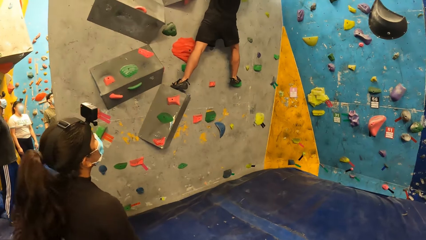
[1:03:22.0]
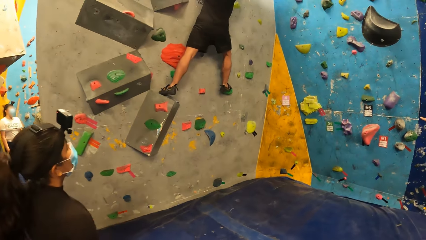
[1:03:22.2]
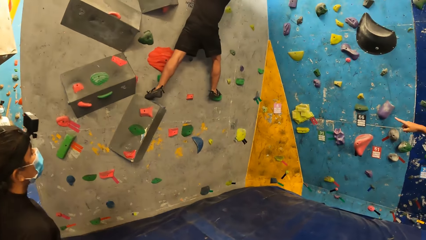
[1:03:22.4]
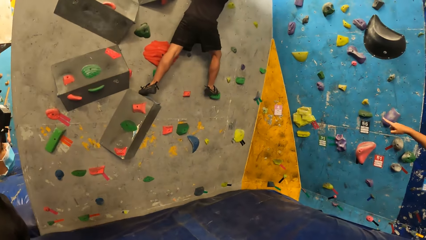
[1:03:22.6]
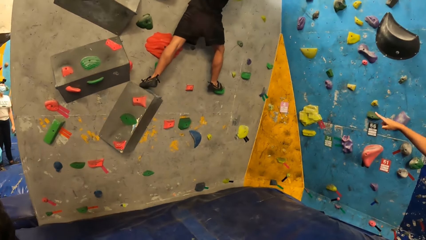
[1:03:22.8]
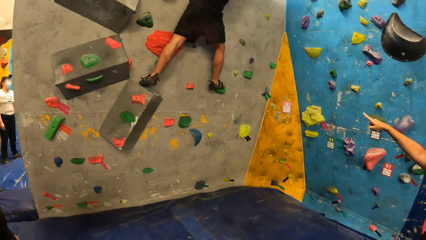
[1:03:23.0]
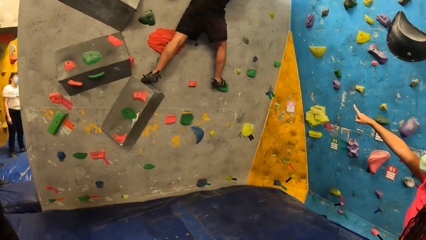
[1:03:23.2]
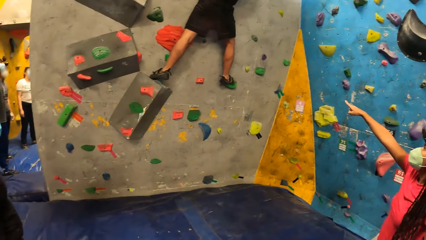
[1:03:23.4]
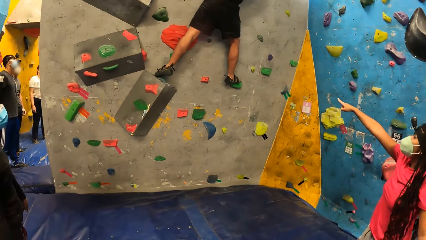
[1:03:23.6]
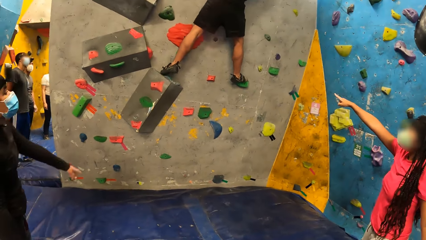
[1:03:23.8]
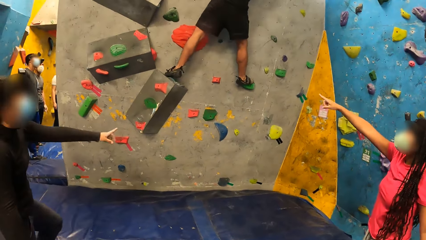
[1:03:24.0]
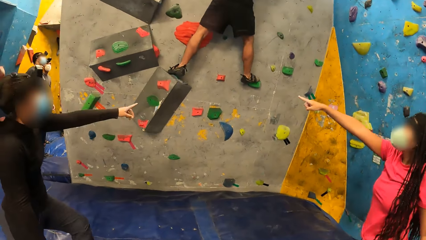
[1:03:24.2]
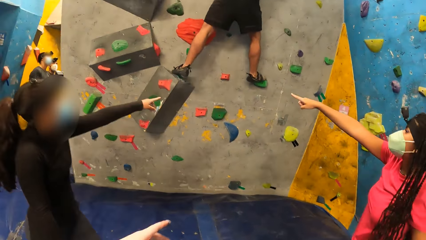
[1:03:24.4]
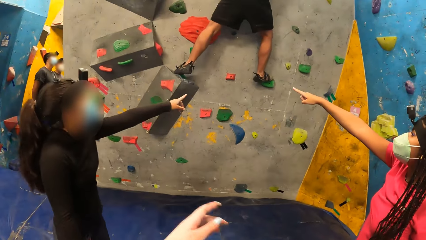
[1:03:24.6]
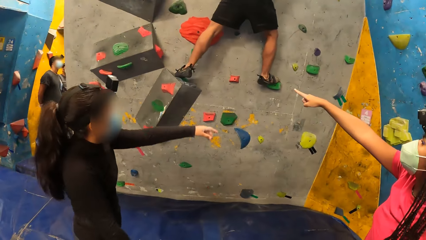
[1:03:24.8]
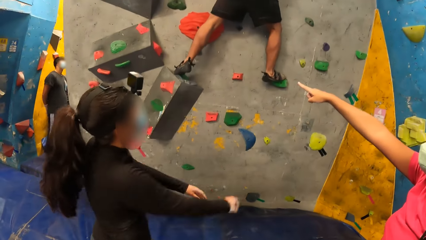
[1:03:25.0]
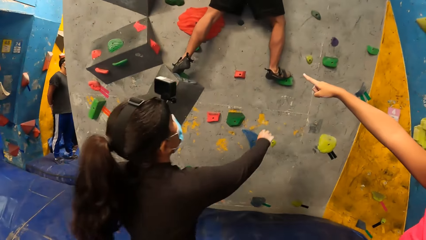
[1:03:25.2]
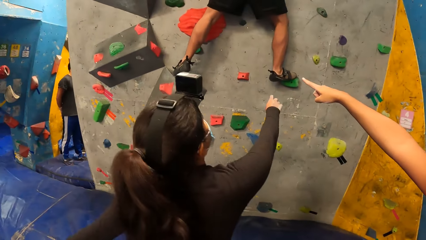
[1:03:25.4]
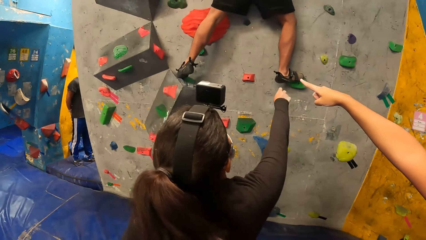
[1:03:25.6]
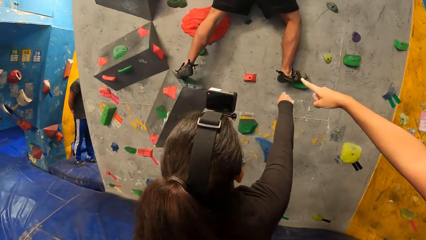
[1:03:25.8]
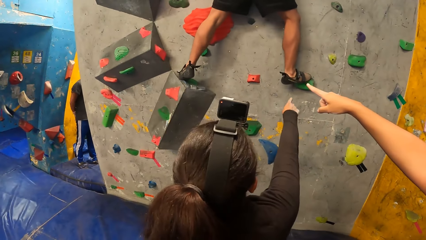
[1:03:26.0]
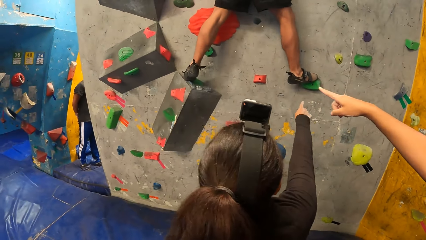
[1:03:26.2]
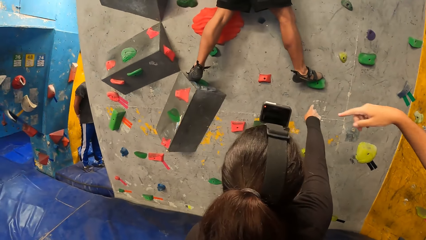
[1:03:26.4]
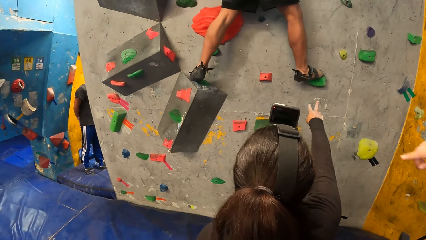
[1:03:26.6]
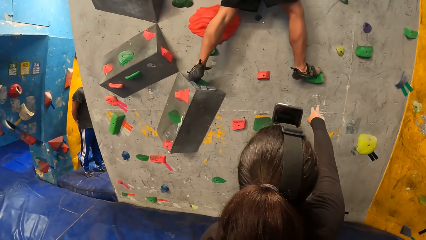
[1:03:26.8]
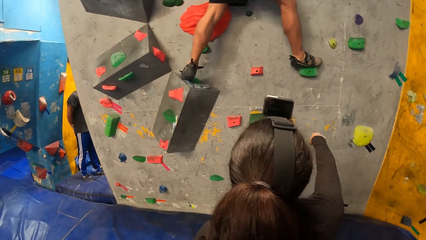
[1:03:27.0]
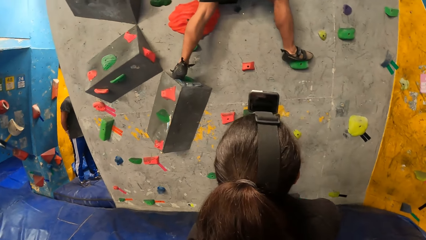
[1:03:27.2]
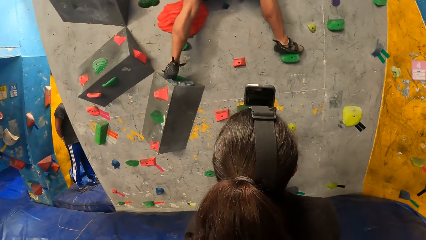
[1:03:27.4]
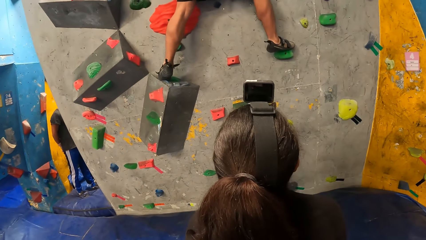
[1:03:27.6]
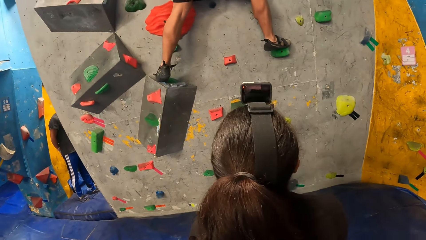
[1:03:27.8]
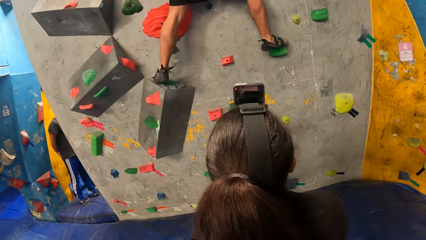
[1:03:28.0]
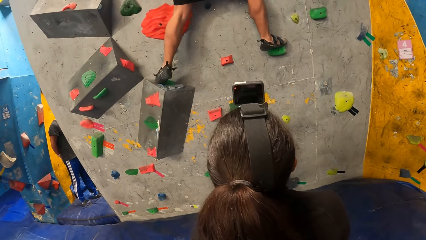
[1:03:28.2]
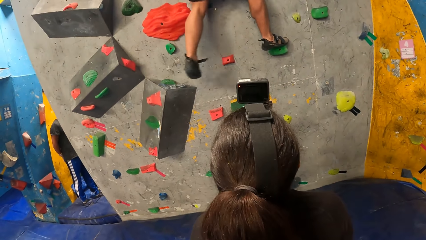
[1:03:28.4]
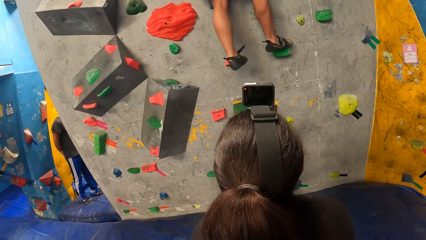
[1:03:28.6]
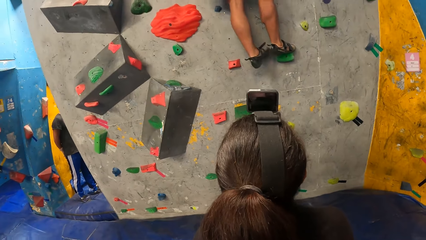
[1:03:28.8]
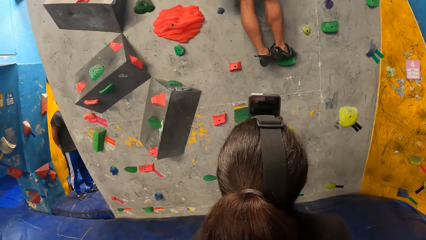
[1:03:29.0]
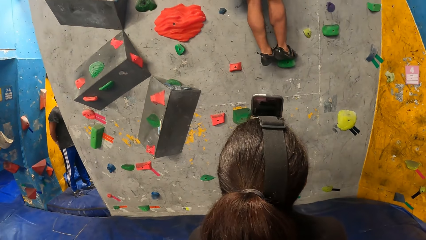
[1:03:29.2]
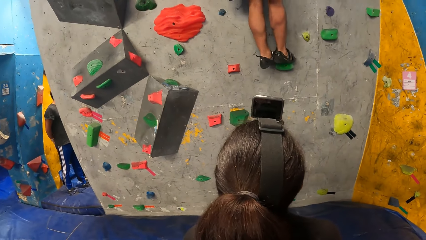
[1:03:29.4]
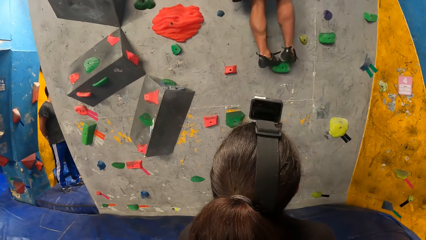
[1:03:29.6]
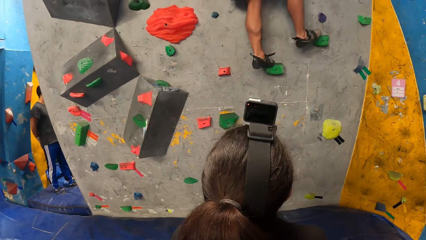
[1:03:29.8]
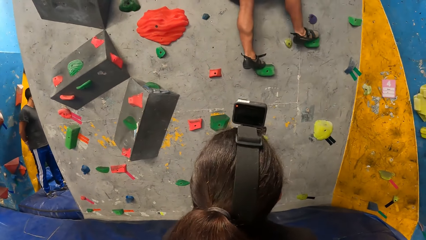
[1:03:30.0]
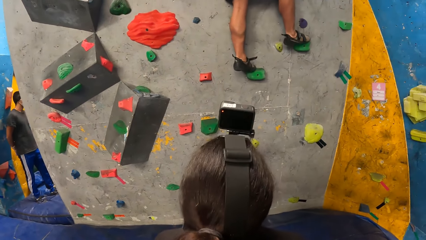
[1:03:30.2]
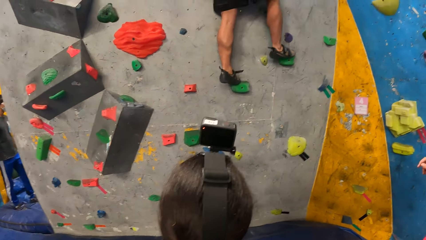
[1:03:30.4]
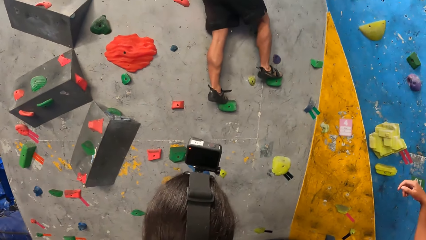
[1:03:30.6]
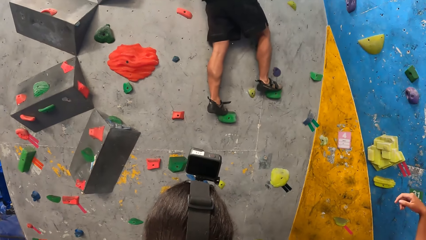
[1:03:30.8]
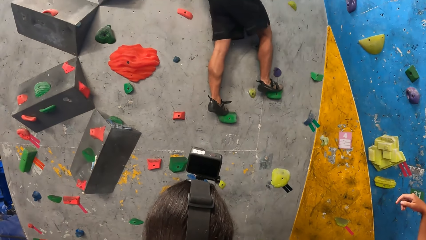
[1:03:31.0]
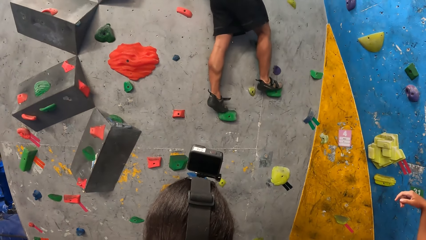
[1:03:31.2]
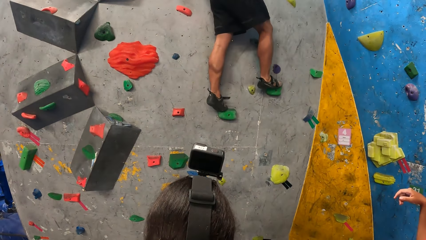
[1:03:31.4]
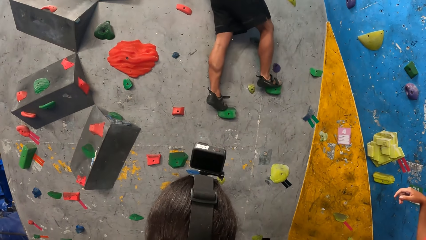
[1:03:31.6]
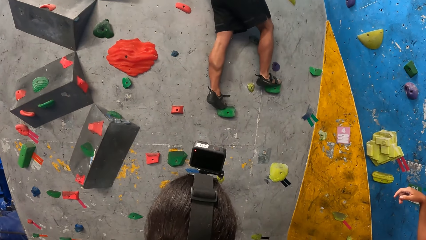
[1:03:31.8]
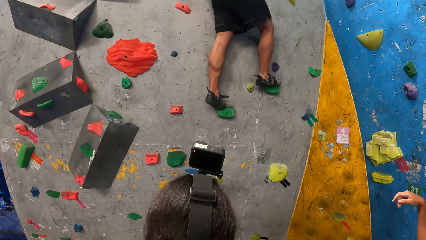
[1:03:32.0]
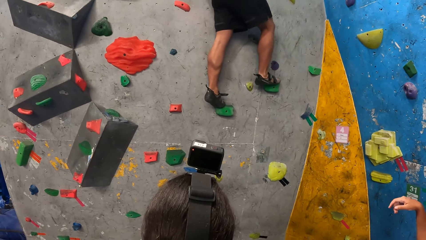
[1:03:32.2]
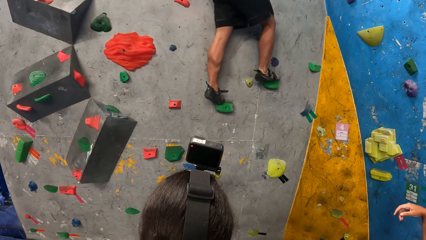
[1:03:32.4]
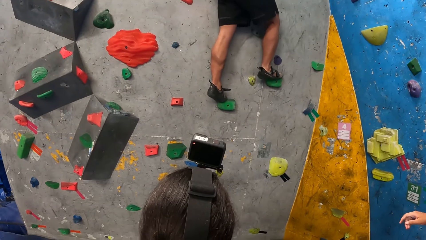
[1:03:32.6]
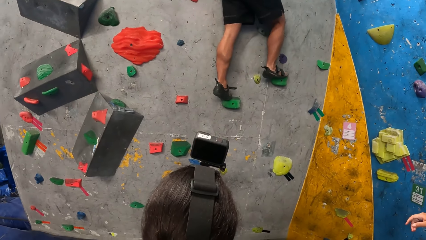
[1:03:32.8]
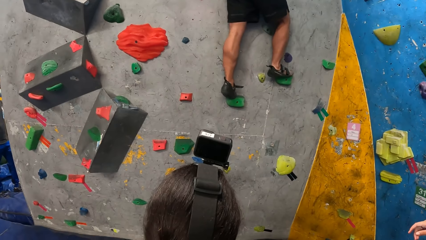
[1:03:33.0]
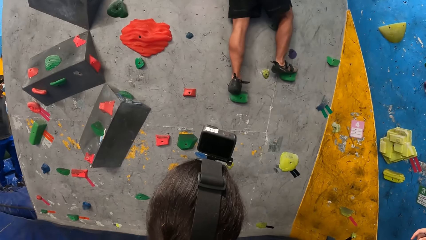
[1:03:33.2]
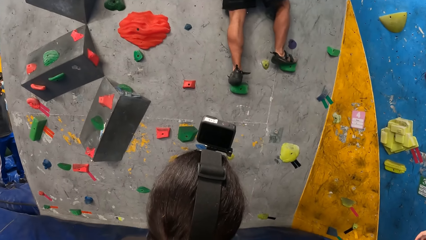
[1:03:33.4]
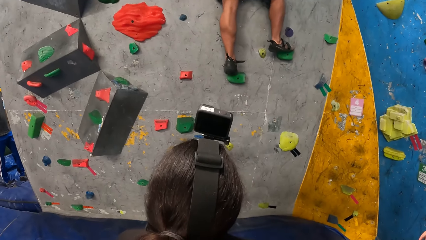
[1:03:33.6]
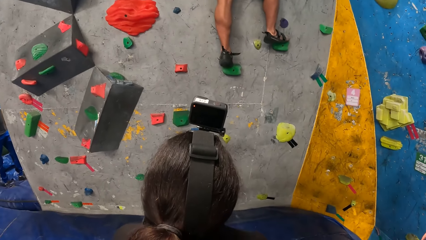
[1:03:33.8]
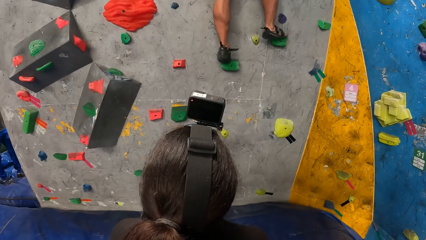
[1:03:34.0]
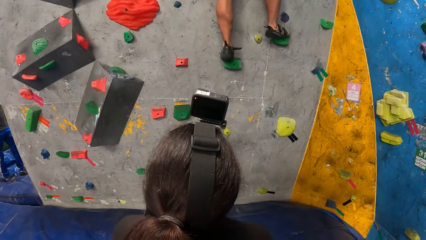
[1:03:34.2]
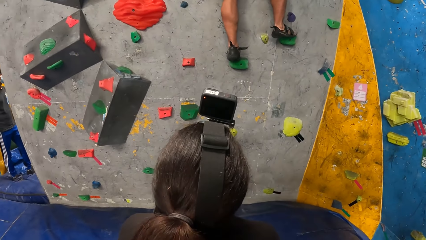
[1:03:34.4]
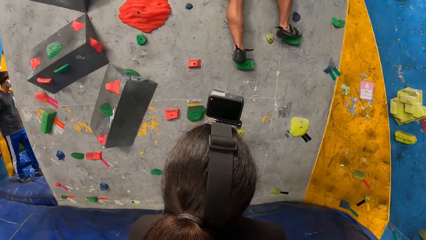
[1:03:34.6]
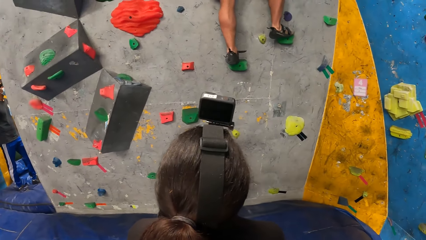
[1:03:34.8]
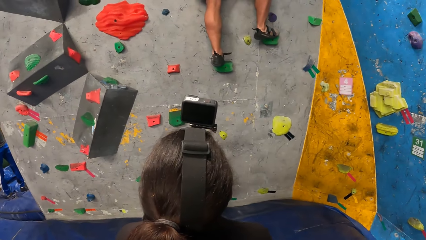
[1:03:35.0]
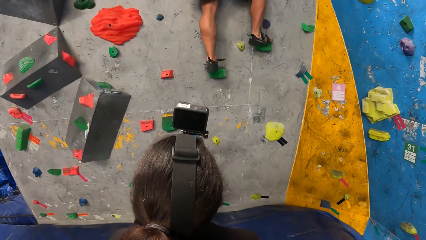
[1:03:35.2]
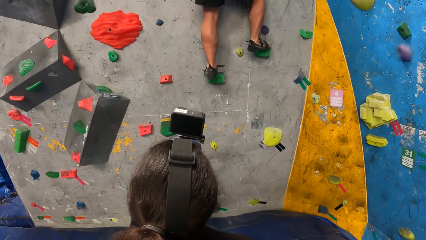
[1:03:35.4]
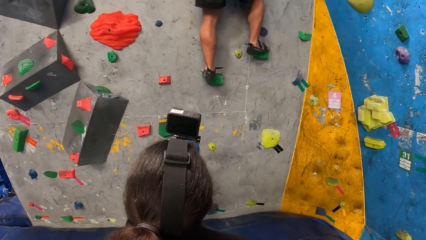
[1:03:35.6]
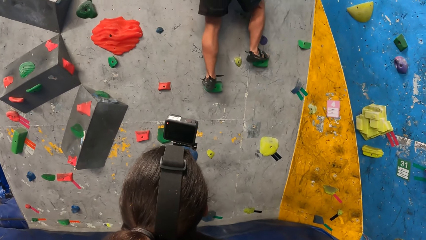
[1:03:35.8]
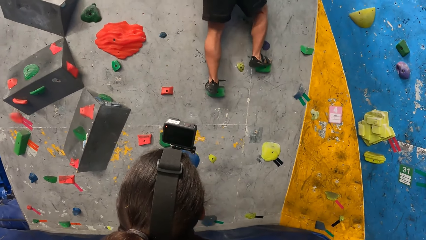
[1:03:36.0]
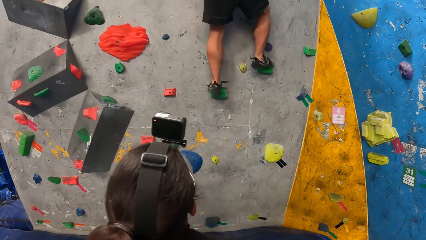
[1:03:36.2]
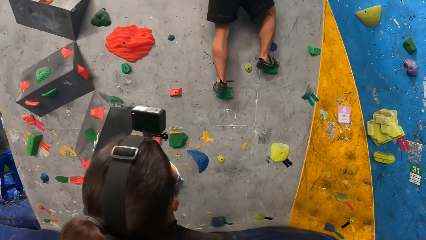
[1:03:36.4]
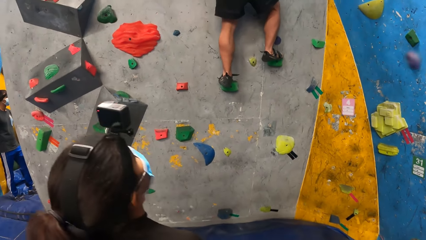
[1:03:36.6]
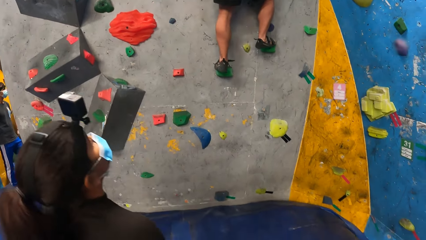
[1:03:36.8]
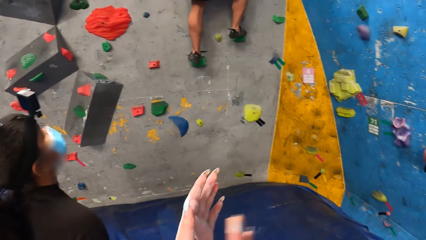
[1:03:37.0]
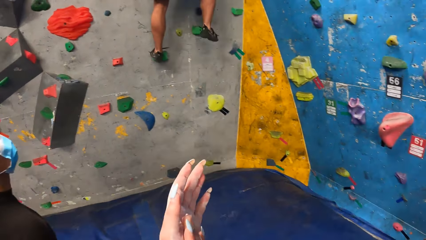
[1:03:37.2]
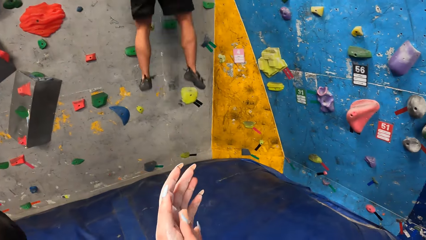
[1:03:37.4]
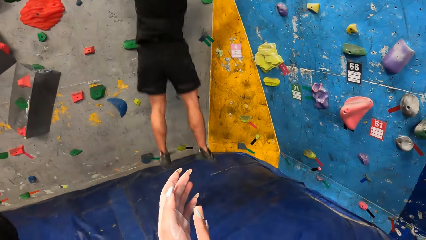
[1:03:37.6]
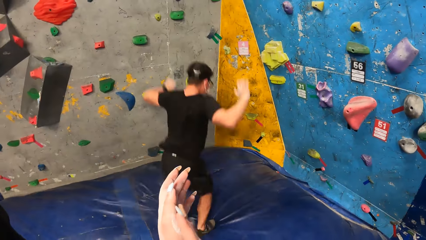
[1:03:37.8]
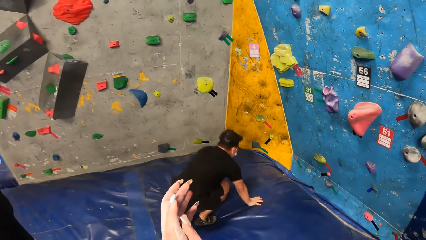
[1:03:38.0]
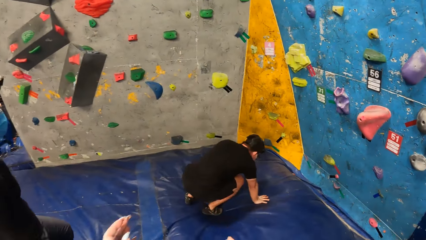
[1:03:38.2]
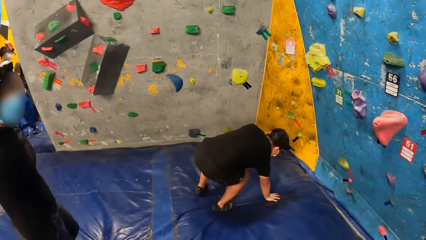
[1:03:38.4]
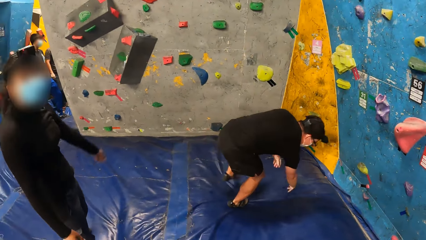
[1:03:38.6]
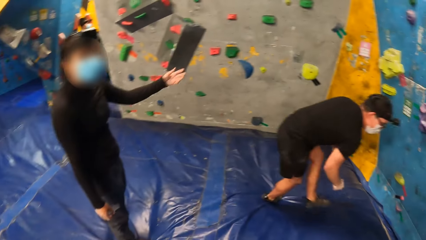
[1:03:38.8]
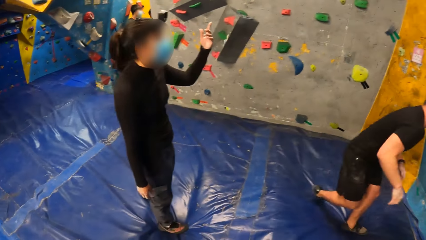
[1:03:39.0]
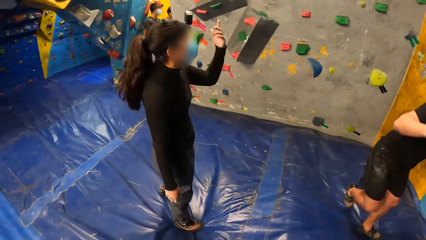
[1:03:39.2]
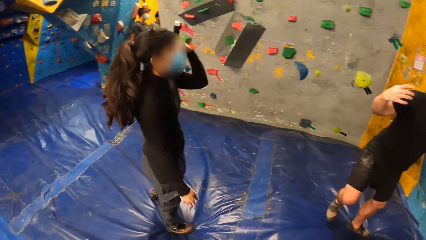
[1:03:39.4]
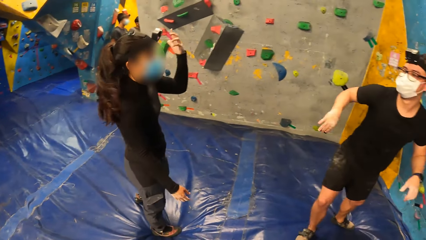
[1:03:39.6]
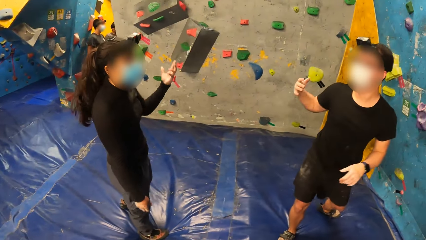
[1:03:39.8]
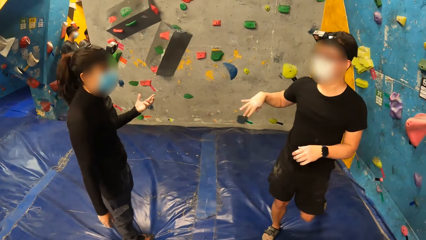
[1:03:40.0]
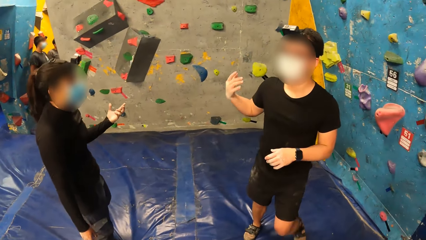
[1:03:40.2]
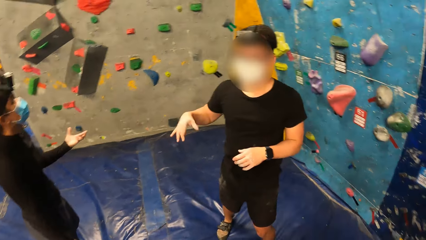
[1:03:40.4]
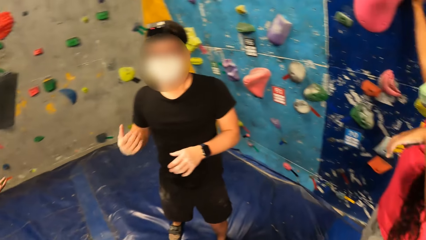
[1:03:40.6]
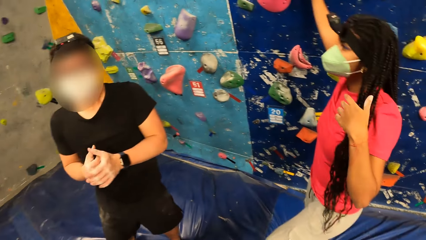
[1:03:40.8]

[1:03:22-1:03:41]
The camera wearer points at the wall. A woman points at the wall. Another woman points at the wall. A man climbs the wall. The man jumps down from the wall onto a foam landing. The camera wearer claps the hands. The man stands up. He shakes his right hand. The other woman lifts up the hands.
